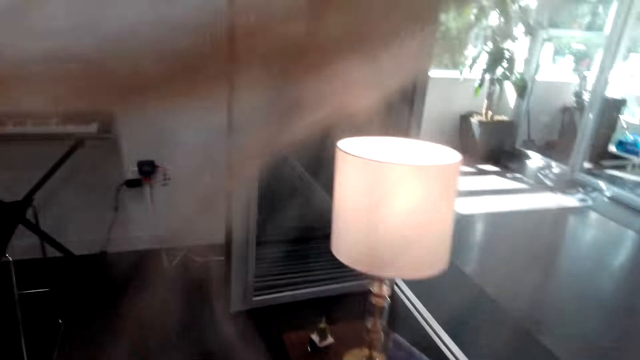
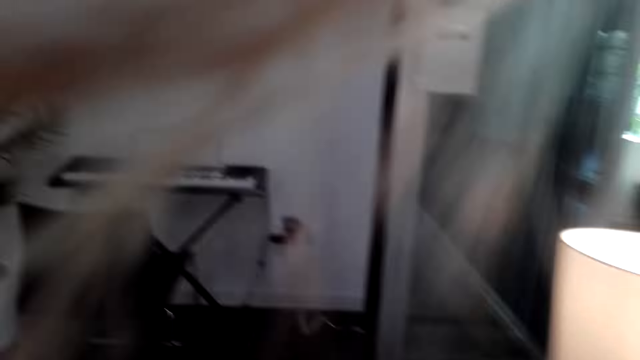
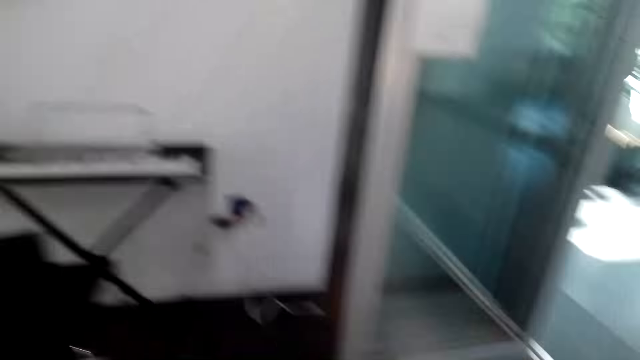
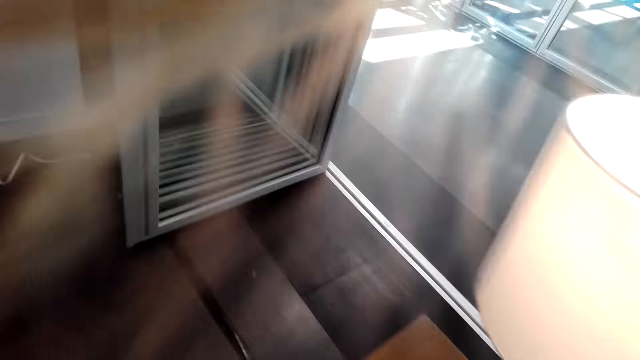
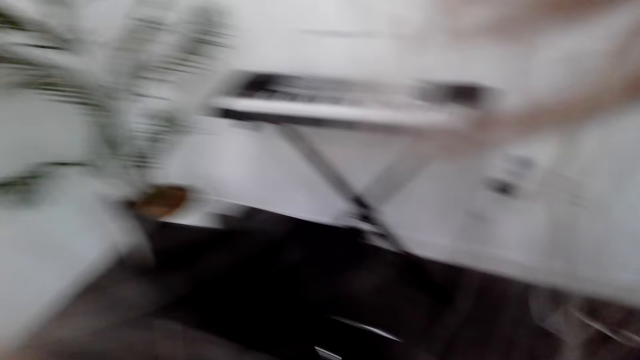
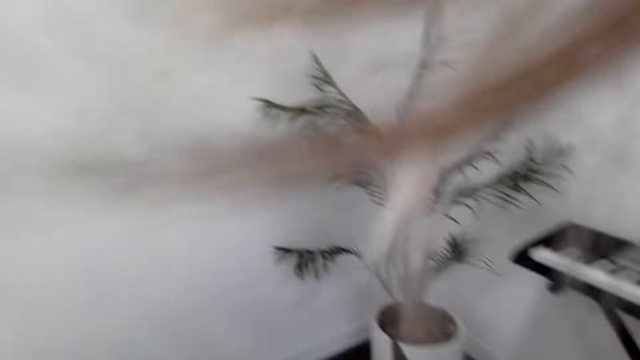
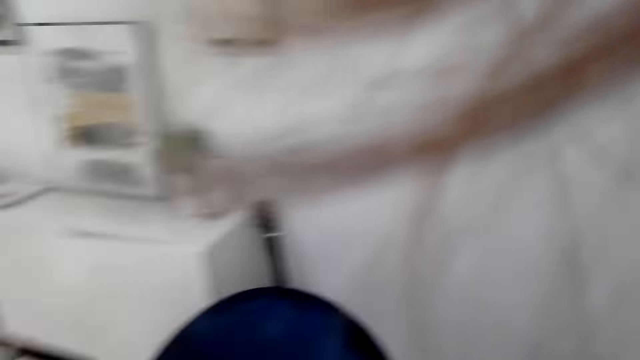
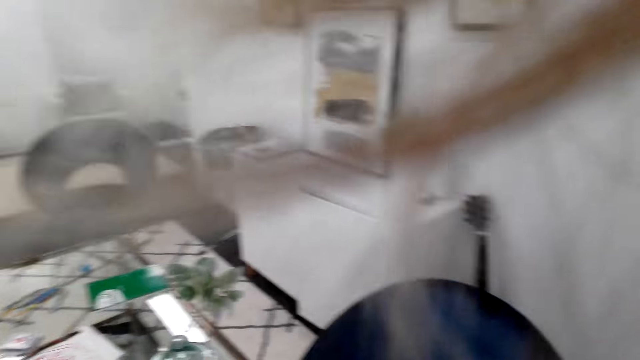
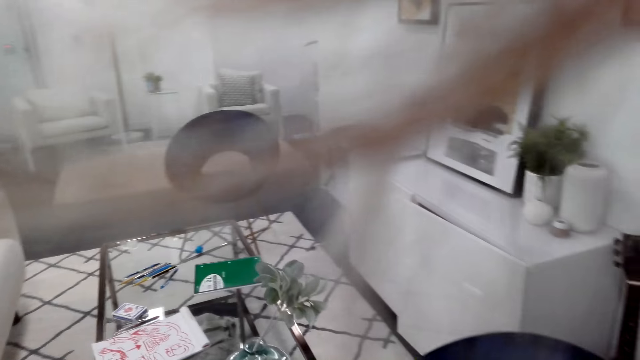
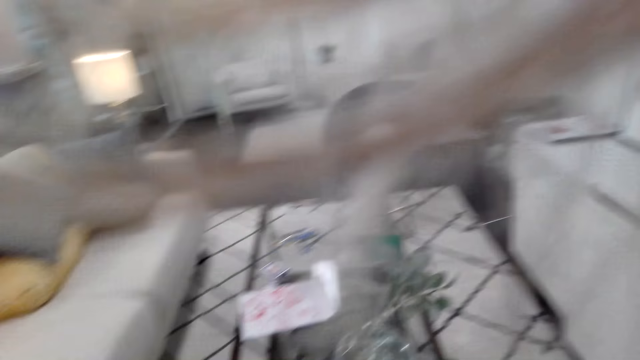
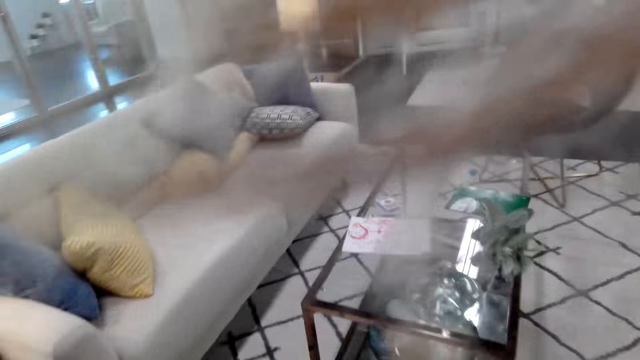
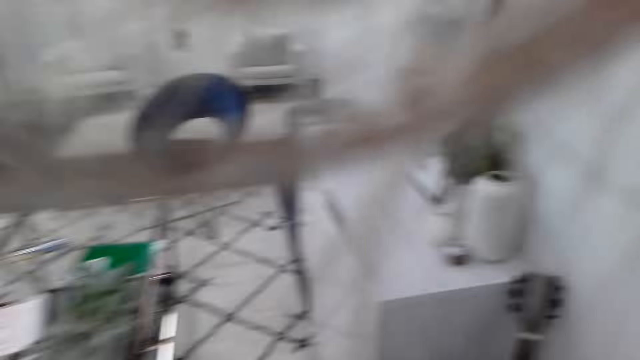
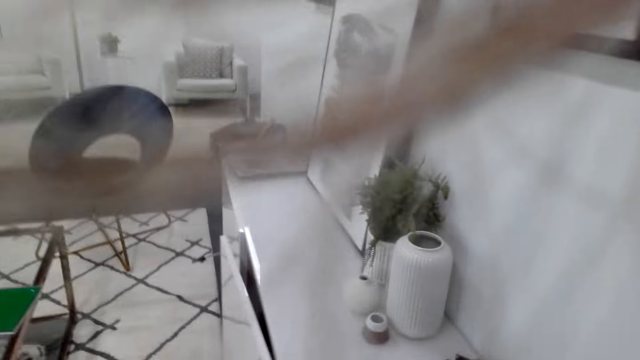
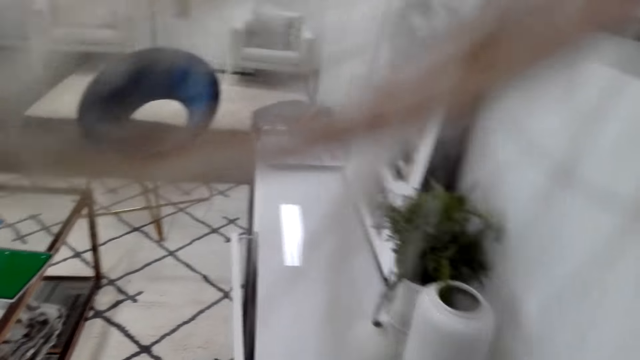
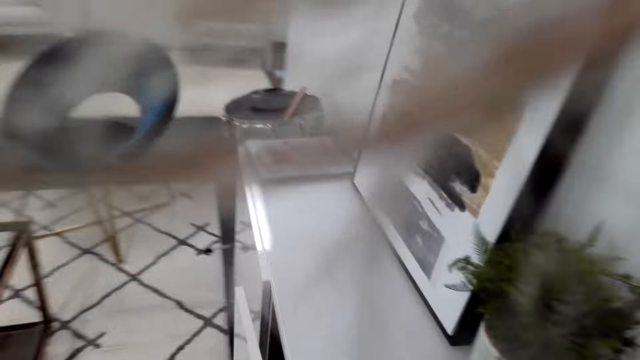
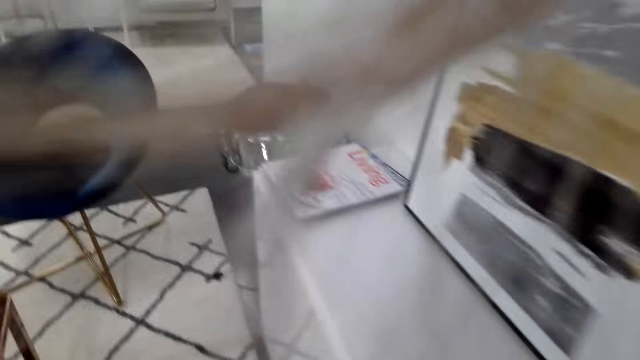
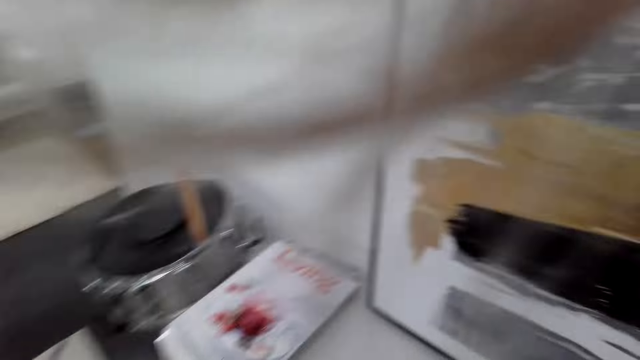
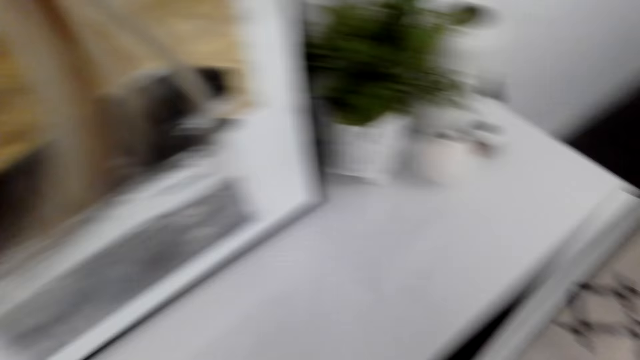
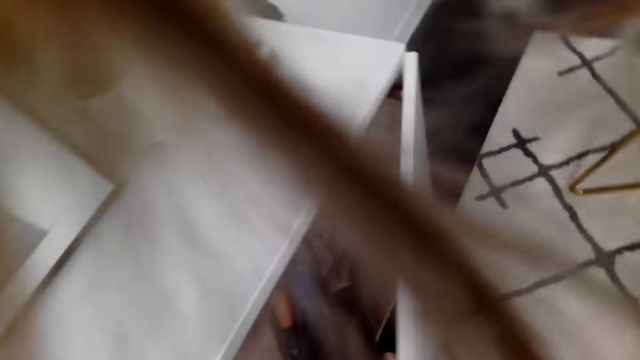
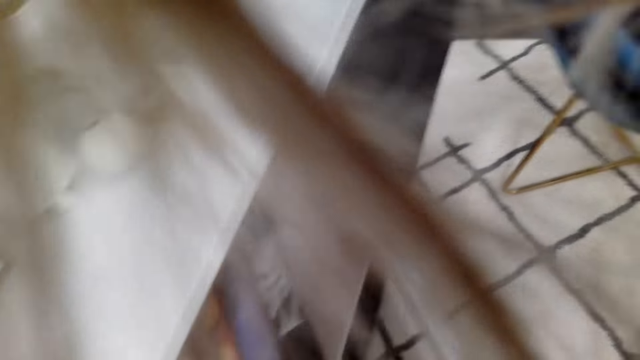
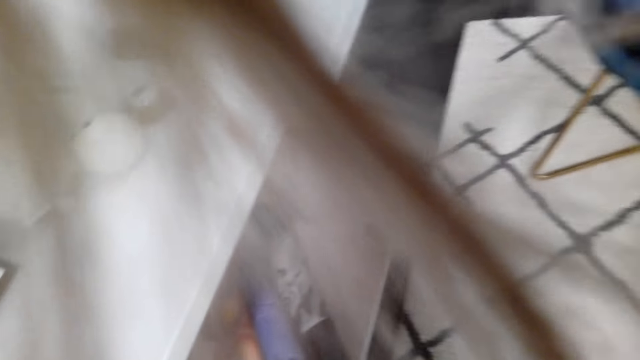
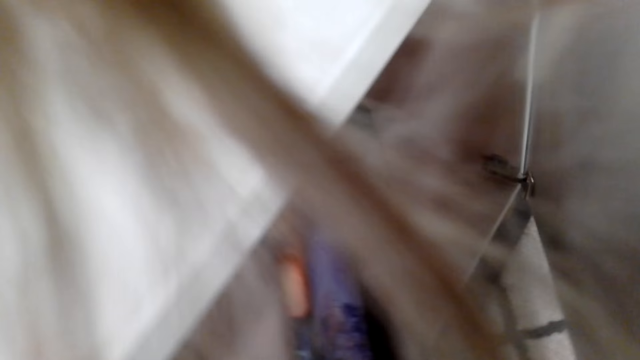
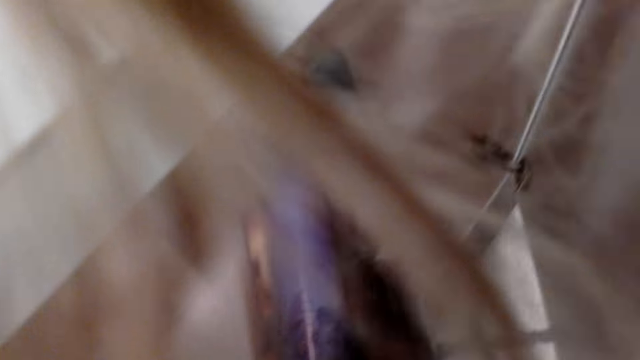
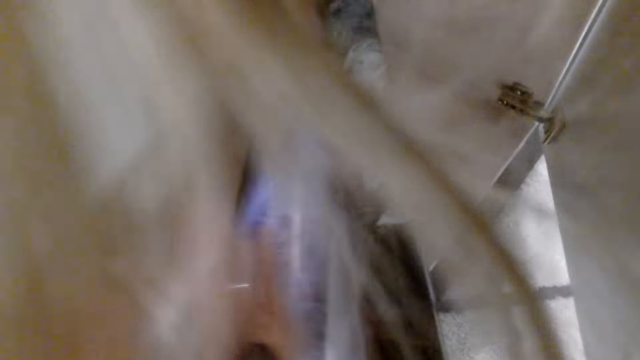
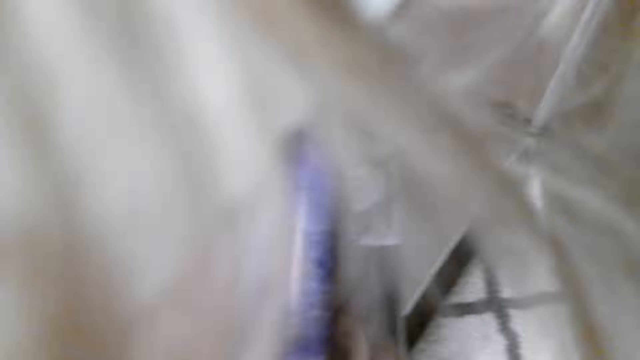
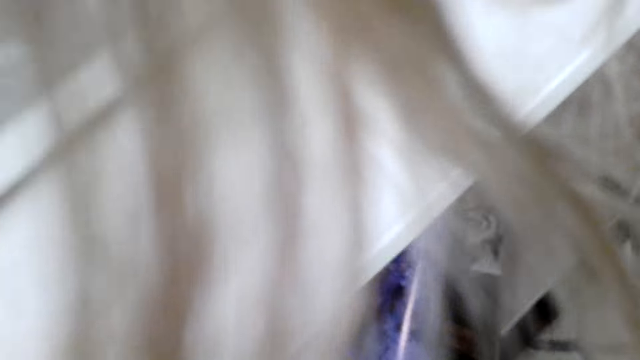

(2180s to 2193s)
The camera wearer moves the camera around the room. They converse. They open a cabinet and check in the cabinet.

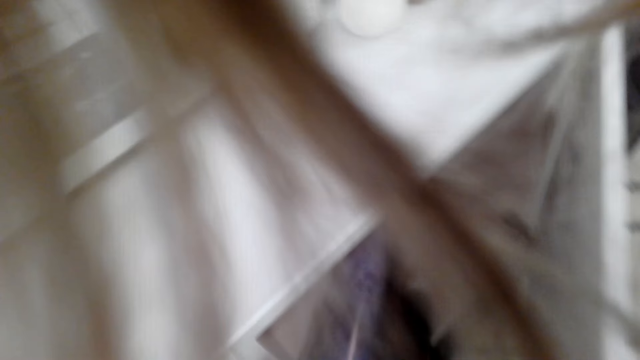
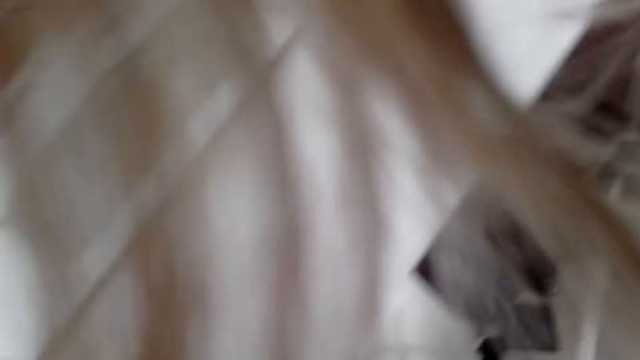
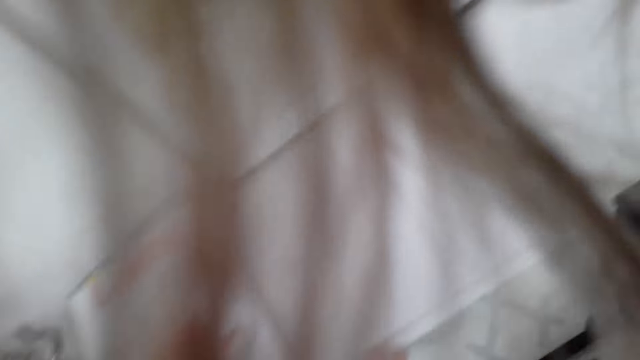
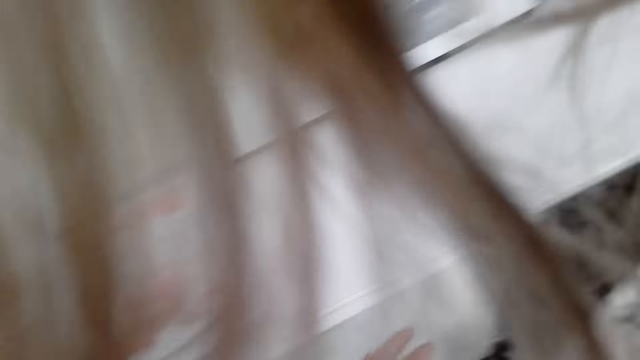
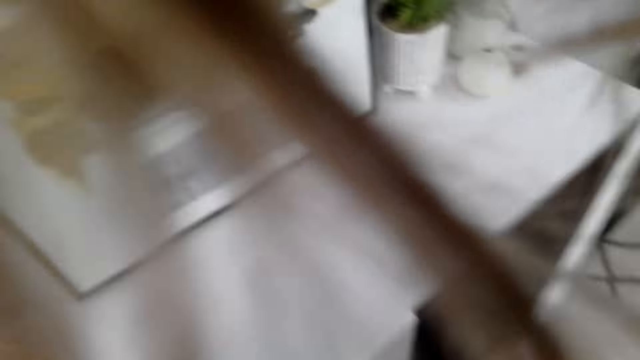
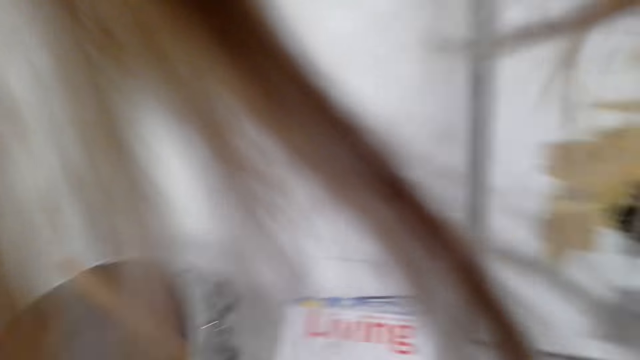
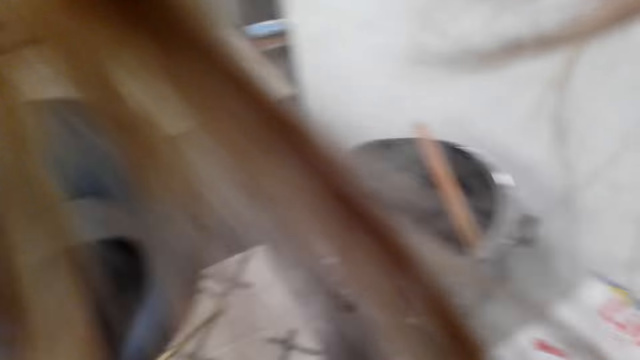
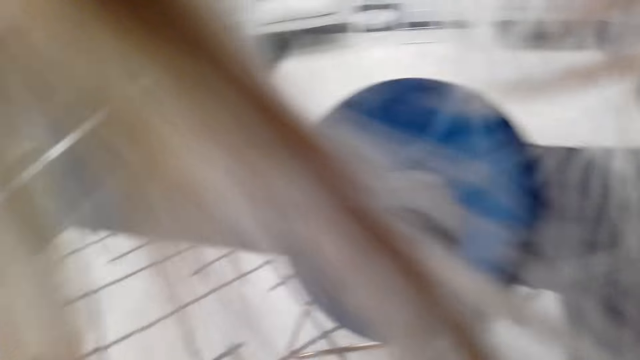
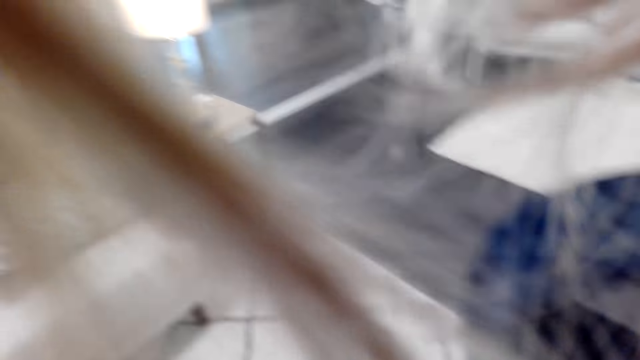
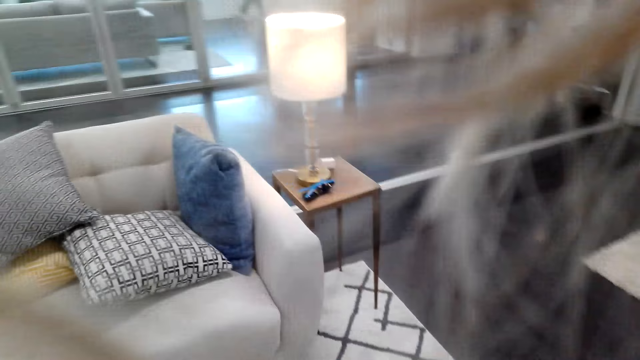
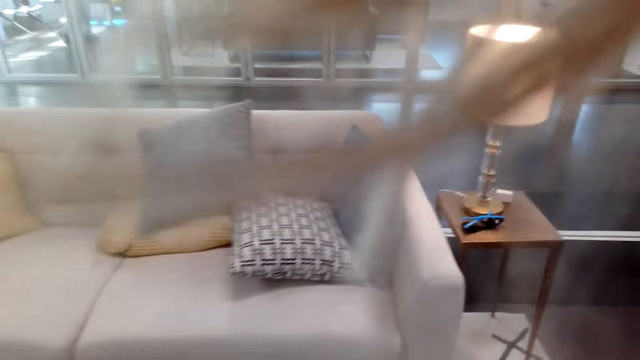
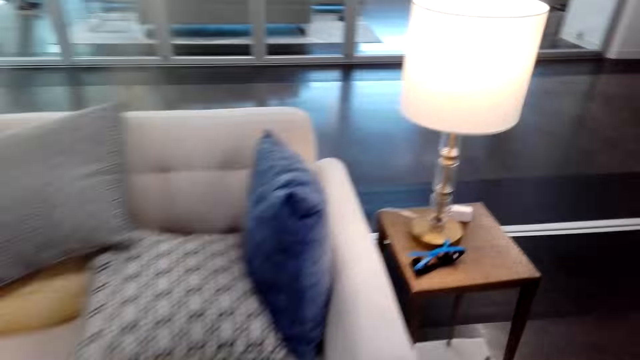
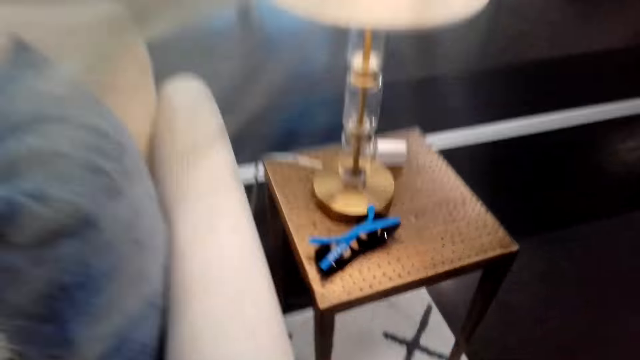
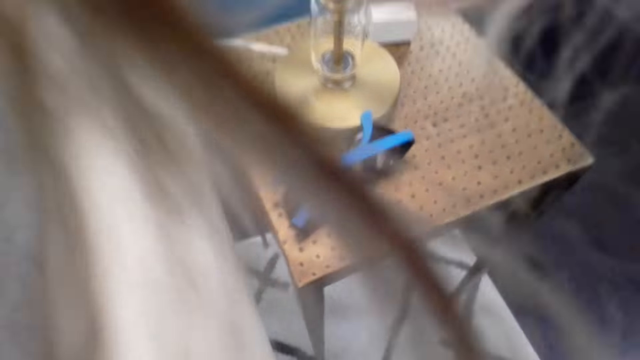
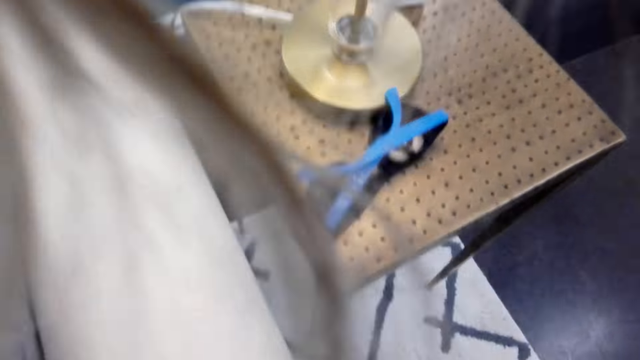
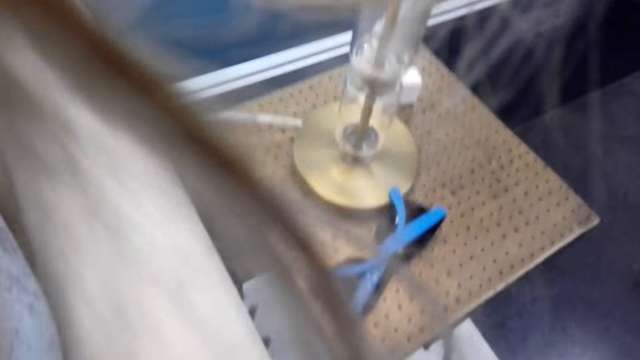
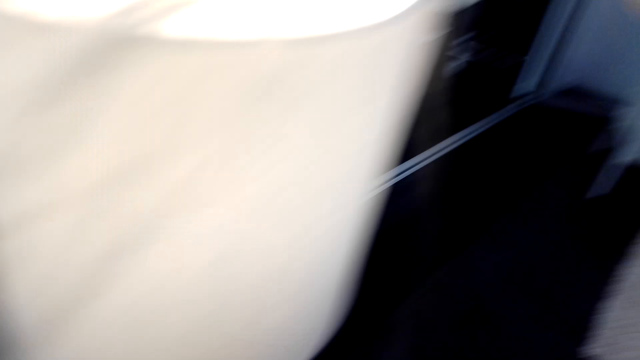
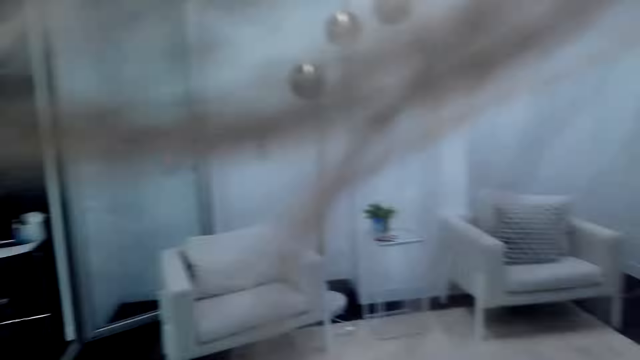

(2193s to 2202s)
The camera wearer moves the camera around the living room. They walk around the house.
